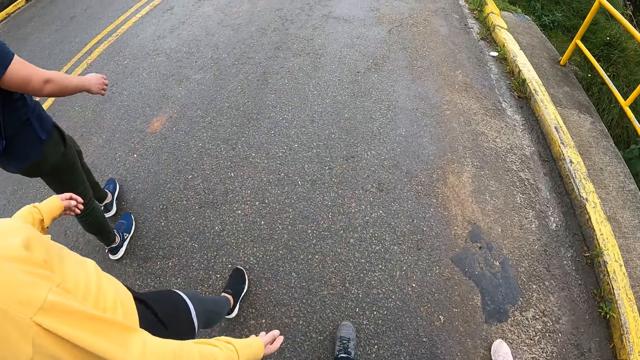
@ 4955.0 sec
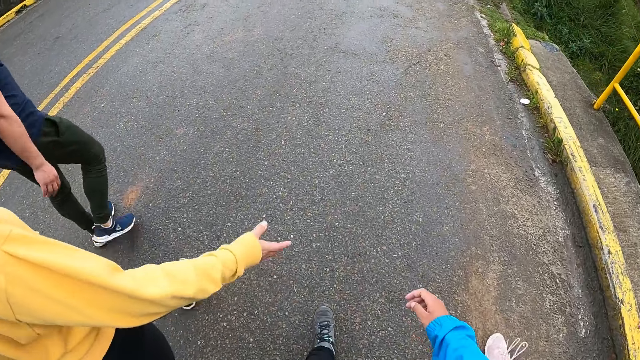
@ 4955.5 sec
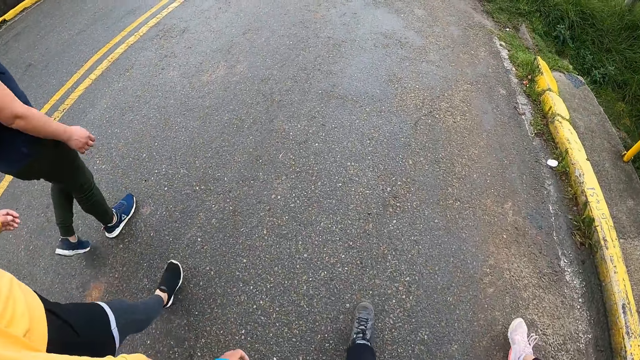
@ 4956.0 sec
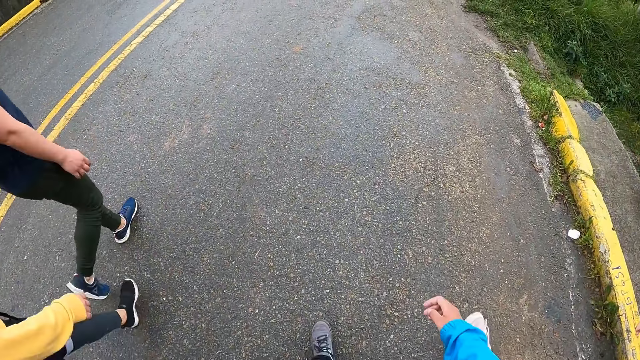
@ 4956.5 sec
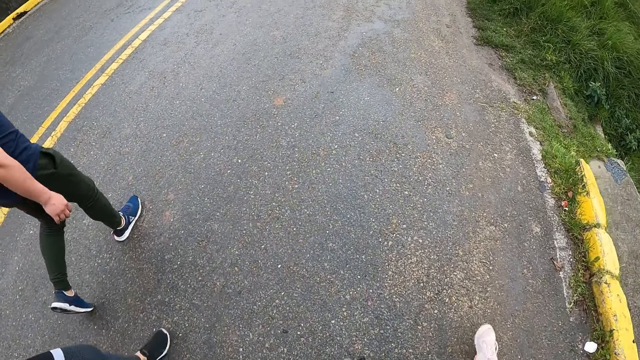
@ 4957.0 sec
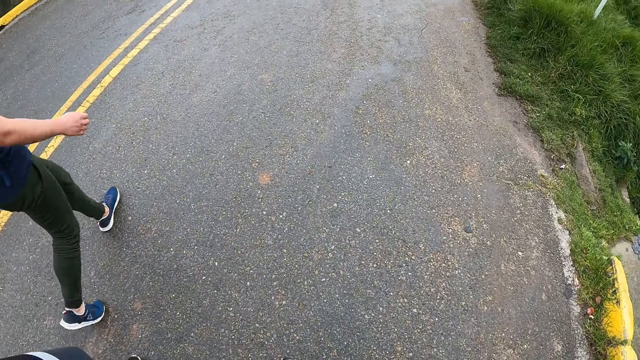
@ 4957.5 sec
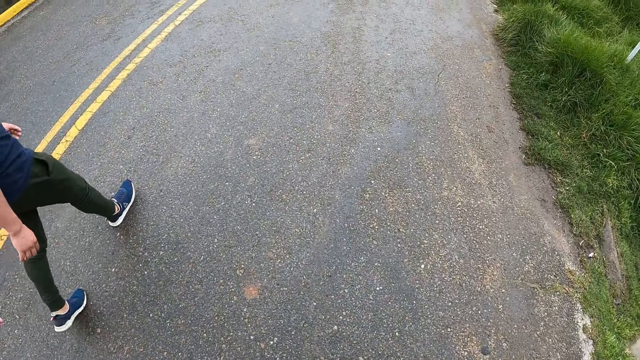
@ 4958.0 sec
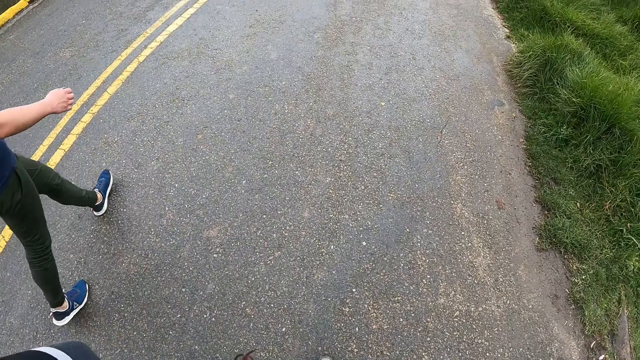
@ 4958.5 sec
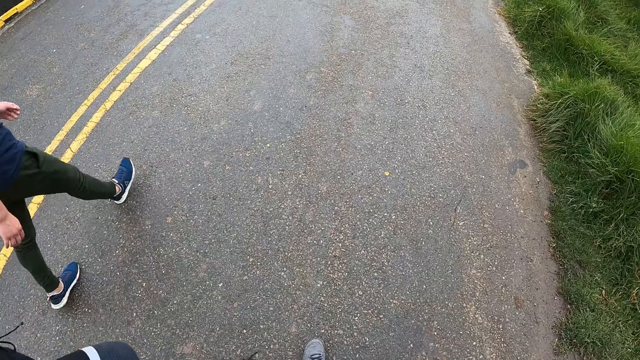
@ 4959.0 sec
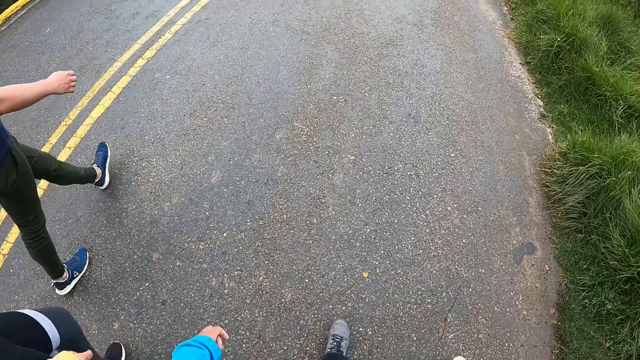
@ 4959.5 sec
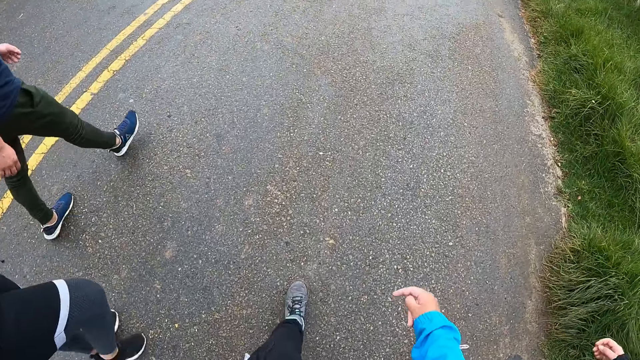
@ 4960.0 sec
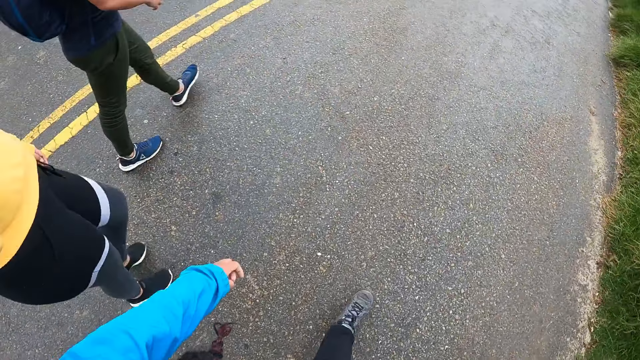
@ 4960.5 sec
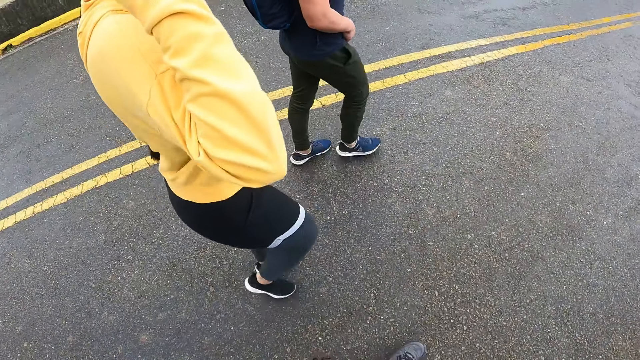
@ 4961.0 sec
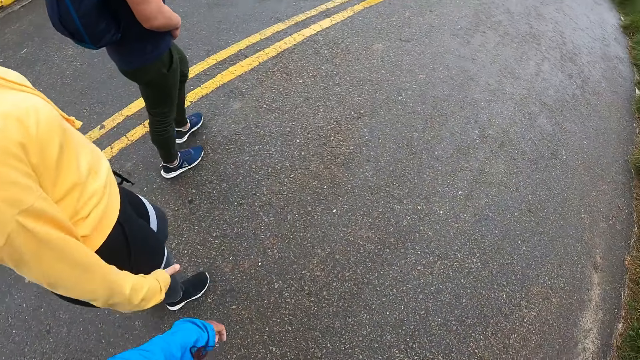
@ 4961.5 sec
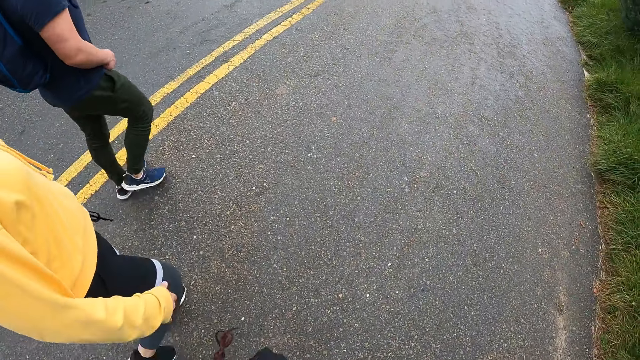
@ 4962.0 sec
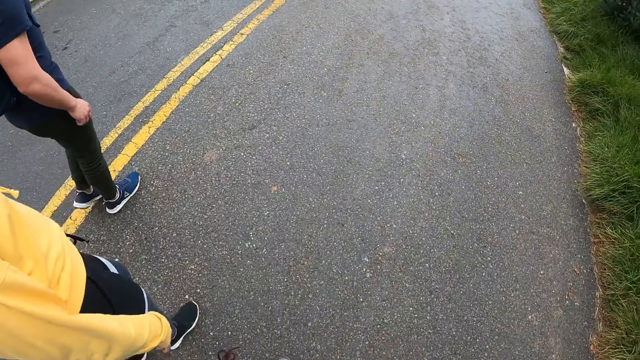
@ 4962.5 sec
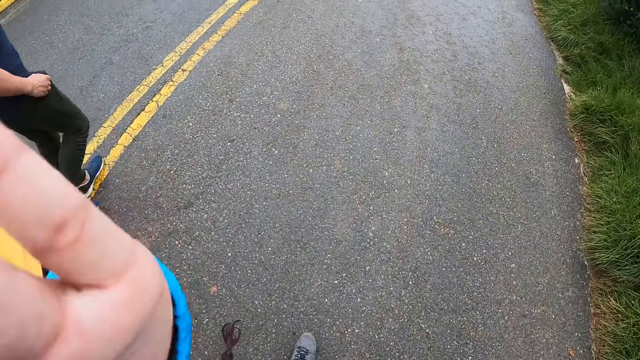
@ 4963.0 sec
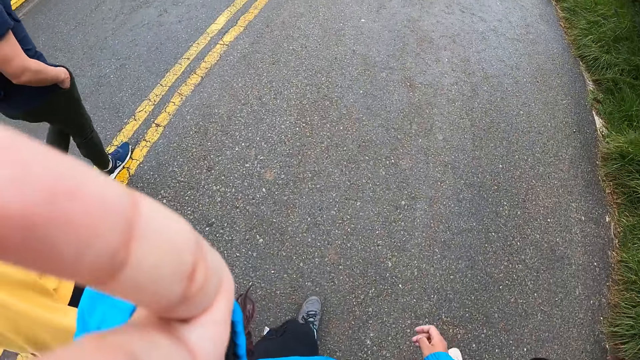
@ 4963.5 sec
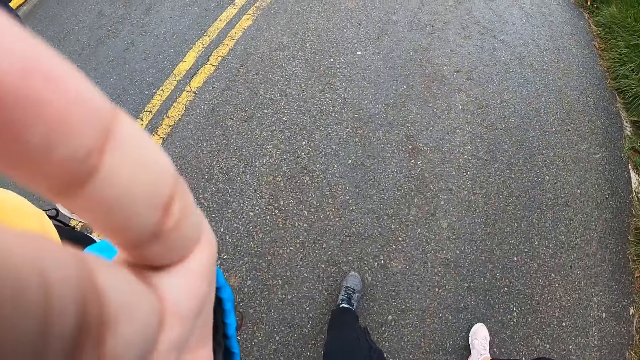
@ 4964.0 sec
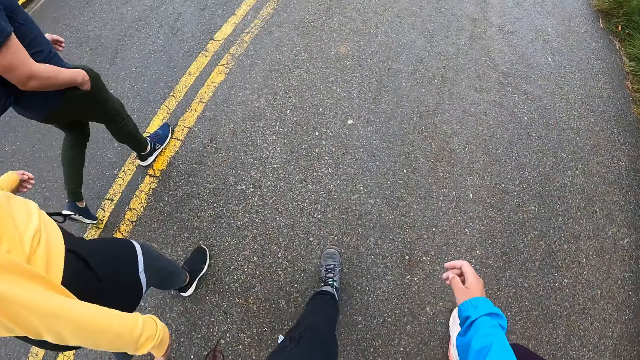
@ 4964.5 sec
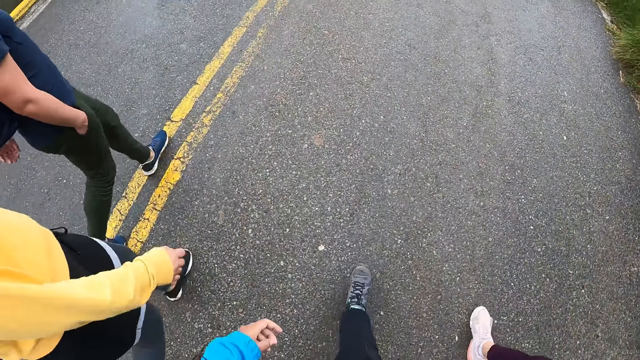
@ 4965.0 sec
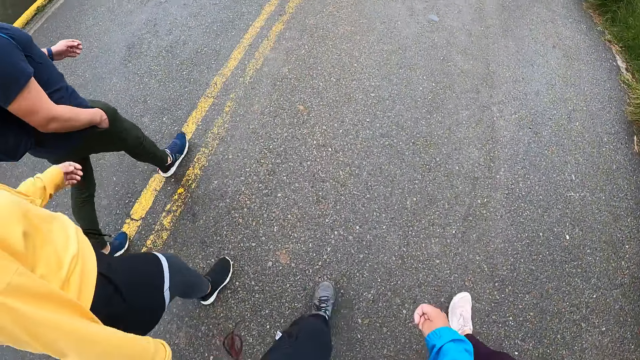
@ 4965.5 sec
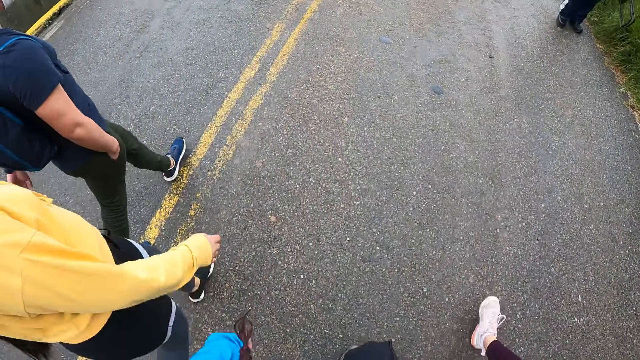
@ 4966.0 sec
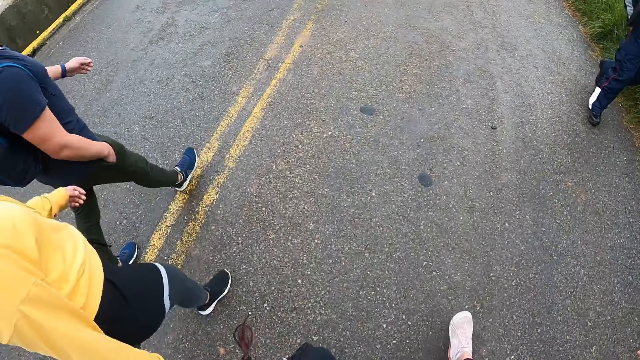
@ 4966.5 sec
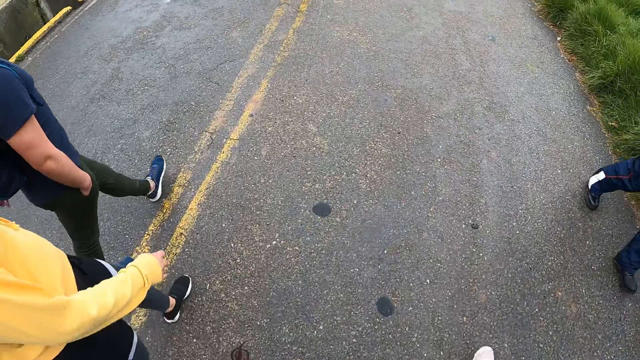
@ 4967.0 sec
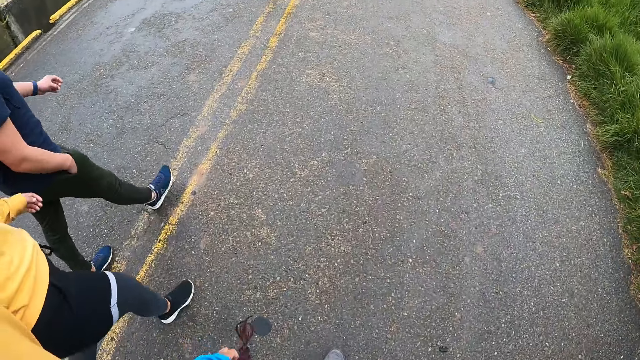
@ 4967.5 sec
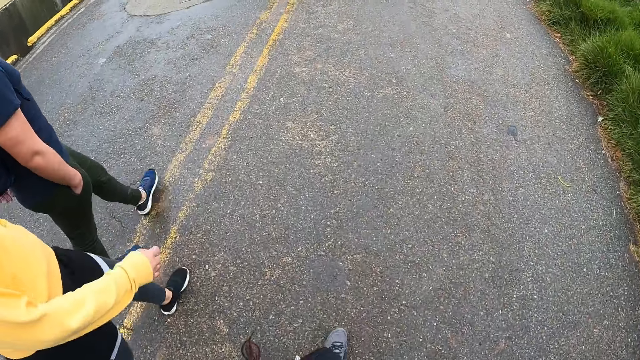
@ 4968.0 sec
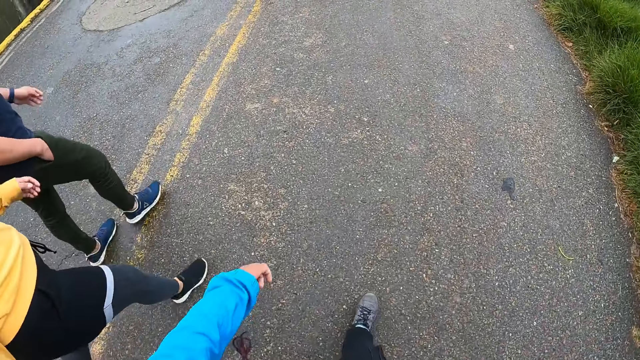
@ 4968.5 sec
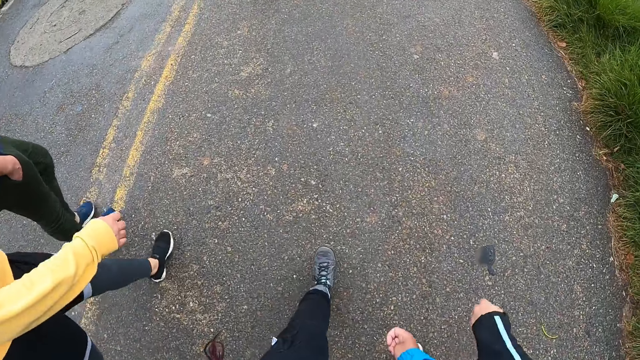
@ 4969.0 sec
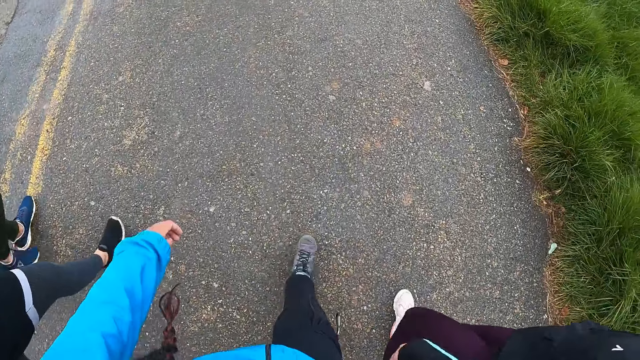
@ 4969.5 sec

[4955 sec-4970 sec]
The camera wearer adjusts the camera on his head with his left hand. The man puts his right hand in his right pocket. The camera wearer lifts his left hand. Another man walks past the camera wearer, the first man, the woman and another woman.

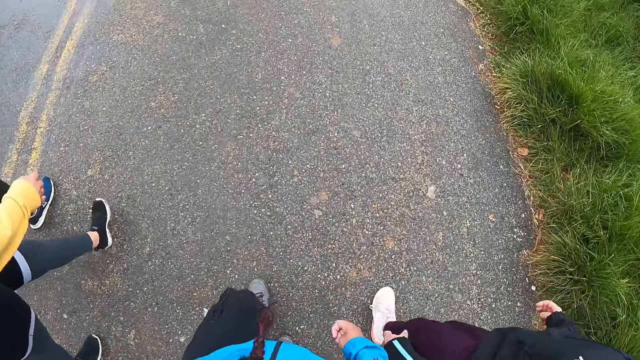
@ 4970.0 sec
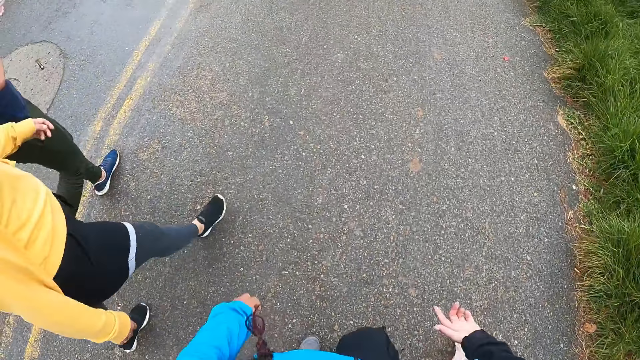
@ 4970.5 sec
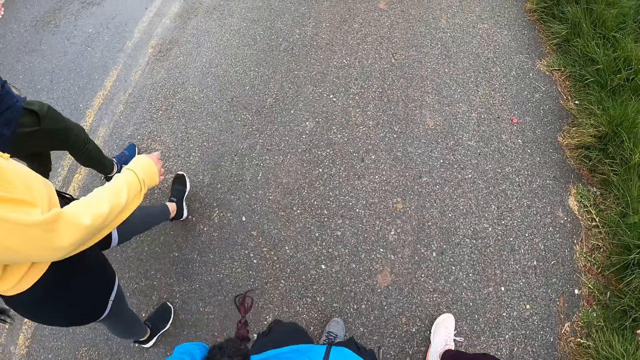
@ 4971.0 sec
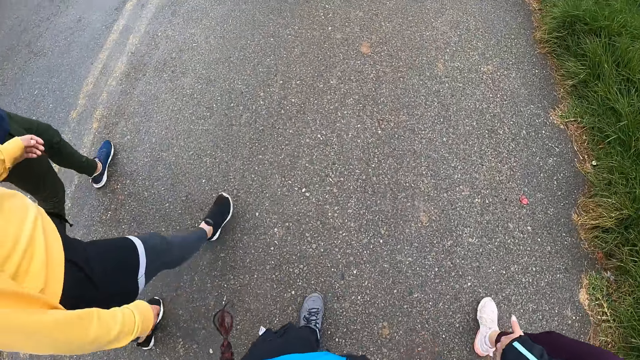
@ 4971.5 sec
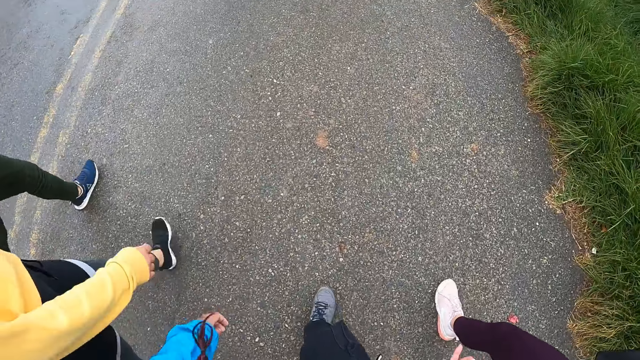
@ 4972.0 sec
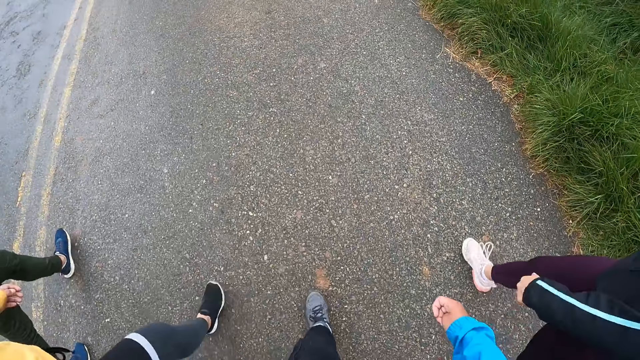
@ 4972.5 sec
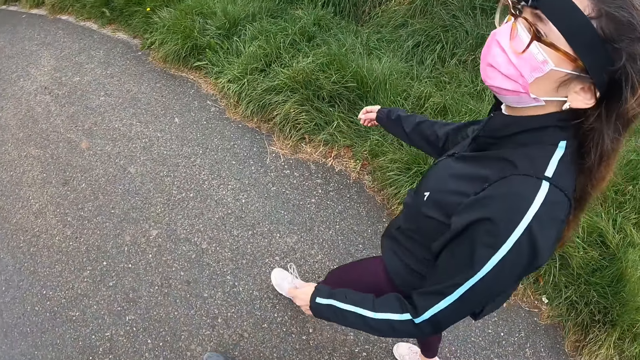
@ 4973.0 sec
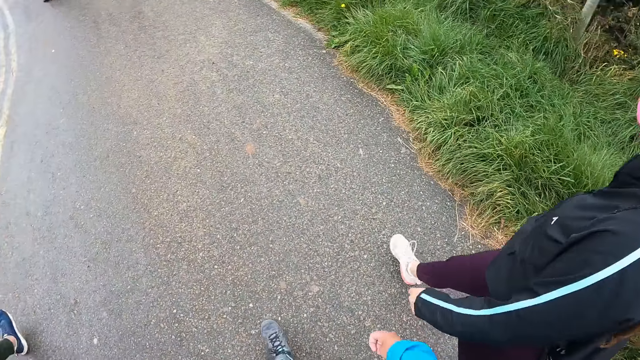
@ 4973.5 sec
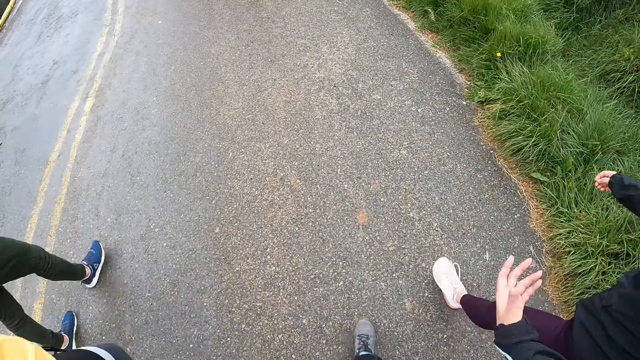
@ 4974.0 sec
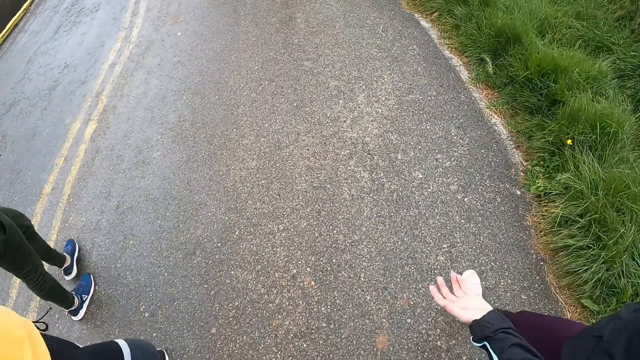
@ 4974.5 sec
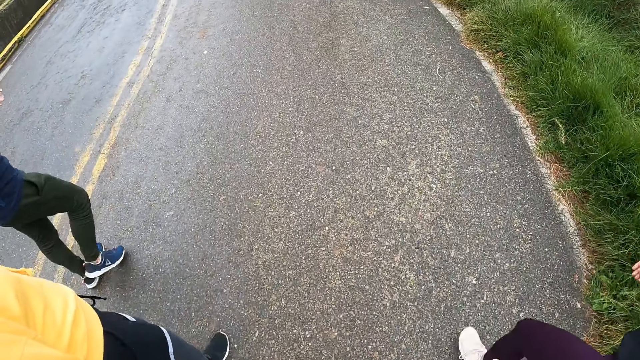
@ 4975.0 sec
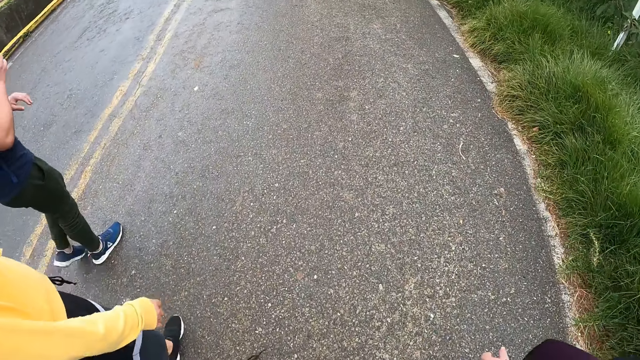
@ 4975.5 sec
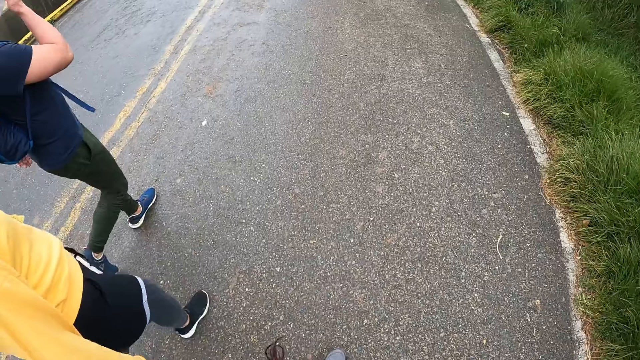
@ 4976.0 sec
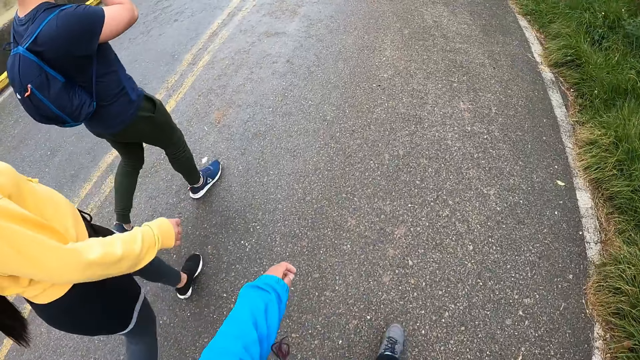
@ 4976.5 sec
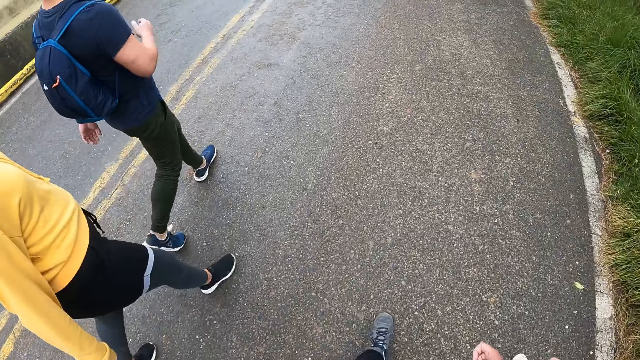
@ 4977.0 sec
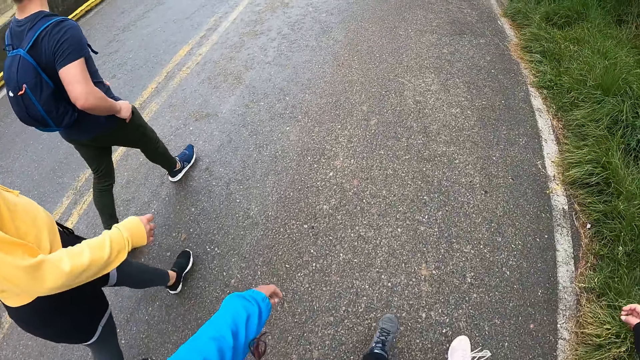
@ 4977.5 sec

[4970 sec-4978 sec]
The camera wearer looks at a person. The man adjusts a nose mask on his face with his right hand.
